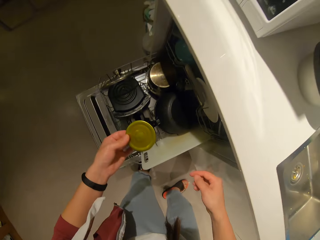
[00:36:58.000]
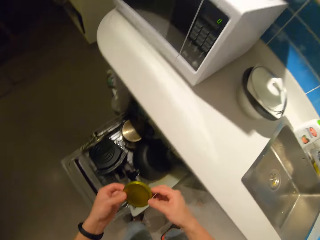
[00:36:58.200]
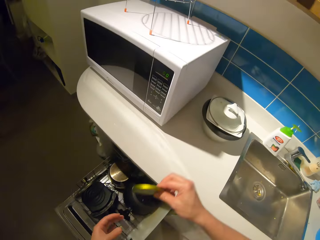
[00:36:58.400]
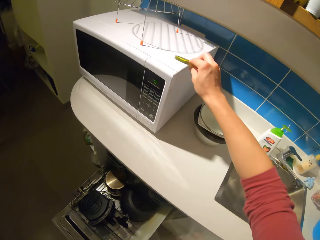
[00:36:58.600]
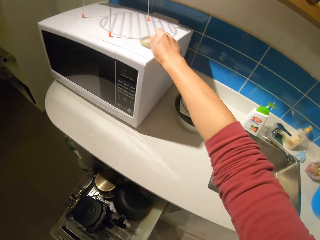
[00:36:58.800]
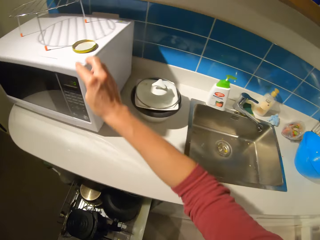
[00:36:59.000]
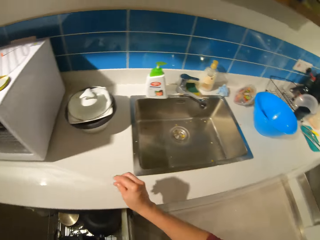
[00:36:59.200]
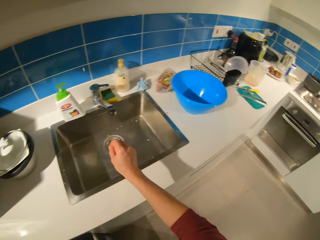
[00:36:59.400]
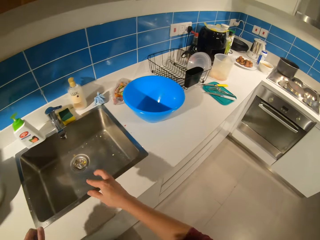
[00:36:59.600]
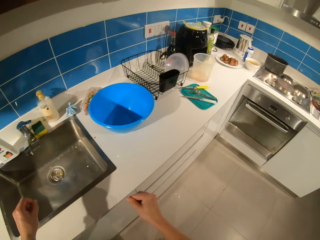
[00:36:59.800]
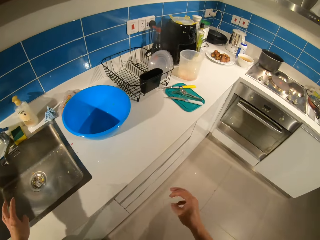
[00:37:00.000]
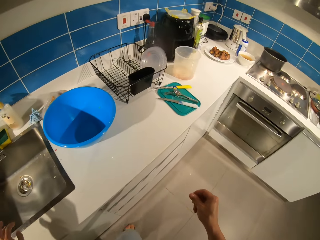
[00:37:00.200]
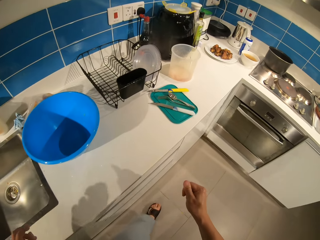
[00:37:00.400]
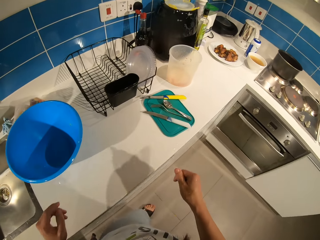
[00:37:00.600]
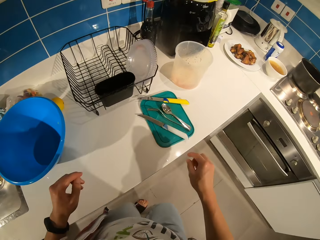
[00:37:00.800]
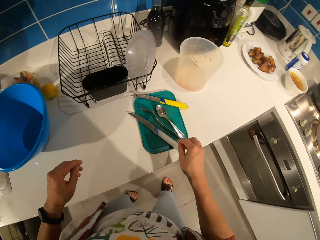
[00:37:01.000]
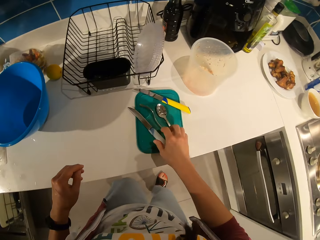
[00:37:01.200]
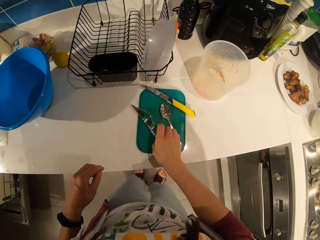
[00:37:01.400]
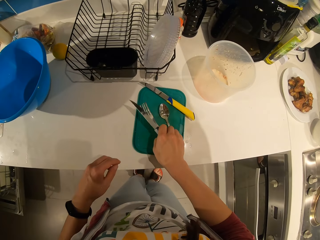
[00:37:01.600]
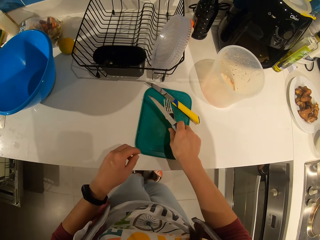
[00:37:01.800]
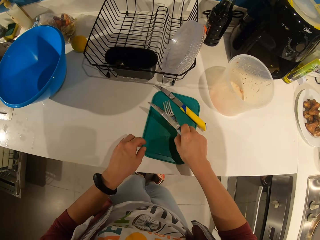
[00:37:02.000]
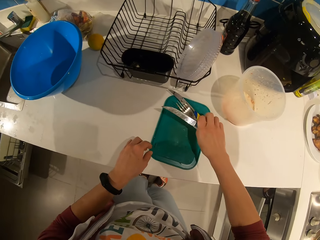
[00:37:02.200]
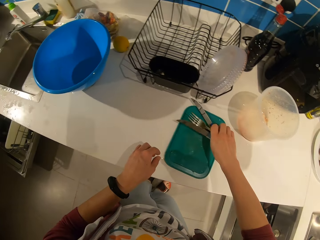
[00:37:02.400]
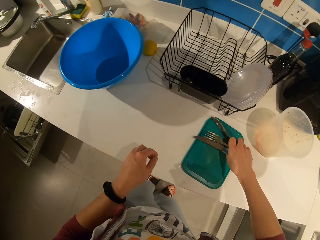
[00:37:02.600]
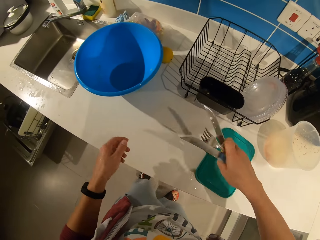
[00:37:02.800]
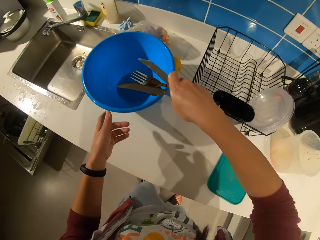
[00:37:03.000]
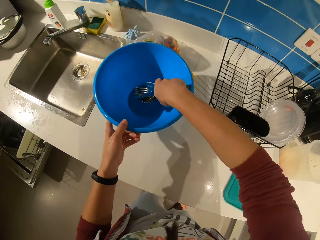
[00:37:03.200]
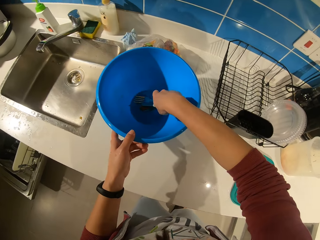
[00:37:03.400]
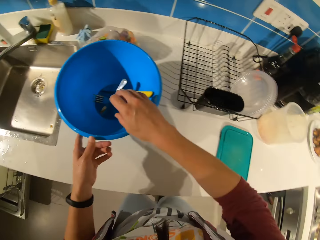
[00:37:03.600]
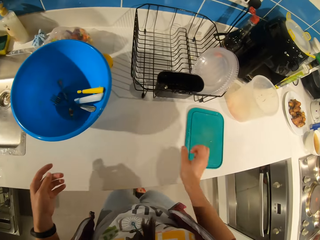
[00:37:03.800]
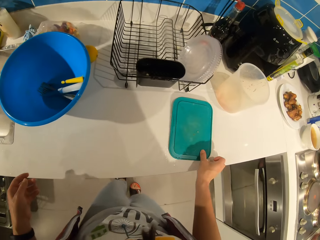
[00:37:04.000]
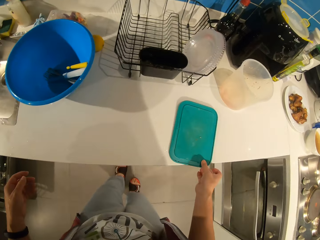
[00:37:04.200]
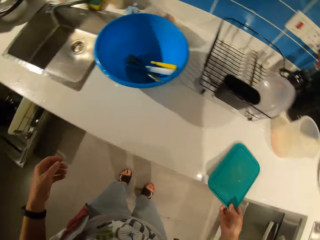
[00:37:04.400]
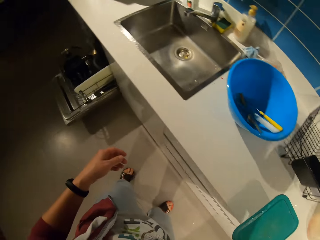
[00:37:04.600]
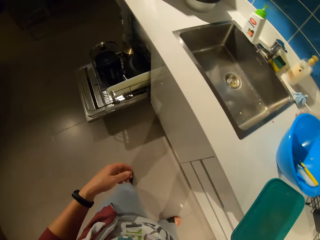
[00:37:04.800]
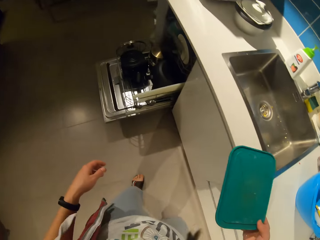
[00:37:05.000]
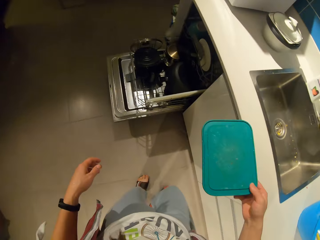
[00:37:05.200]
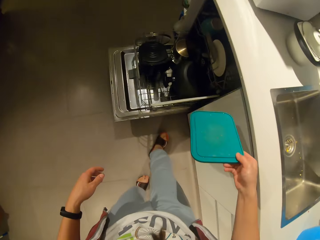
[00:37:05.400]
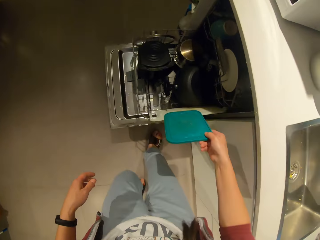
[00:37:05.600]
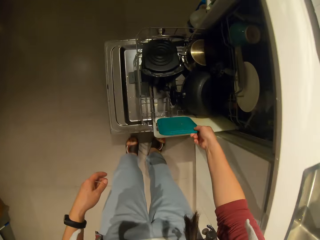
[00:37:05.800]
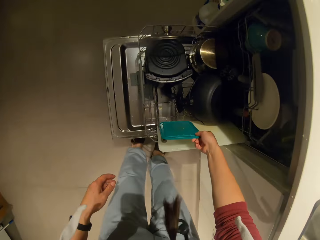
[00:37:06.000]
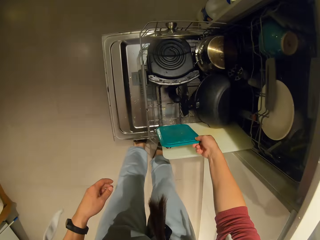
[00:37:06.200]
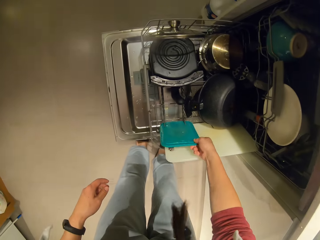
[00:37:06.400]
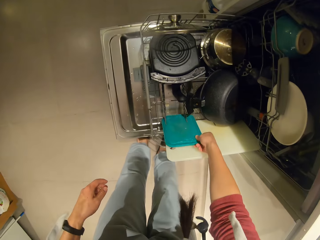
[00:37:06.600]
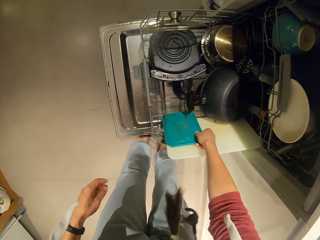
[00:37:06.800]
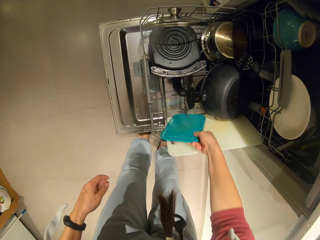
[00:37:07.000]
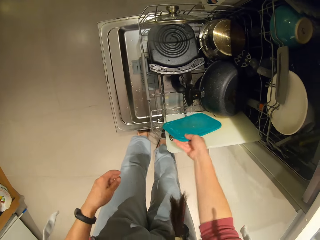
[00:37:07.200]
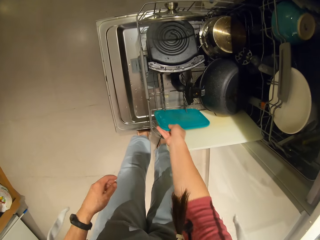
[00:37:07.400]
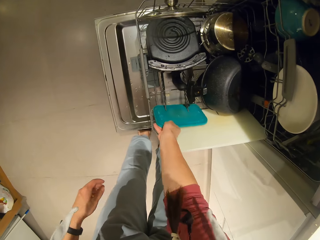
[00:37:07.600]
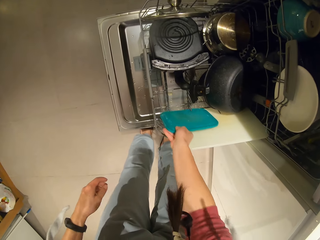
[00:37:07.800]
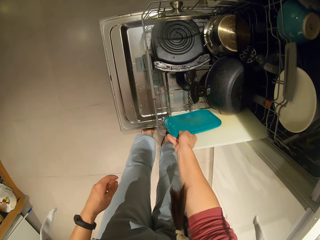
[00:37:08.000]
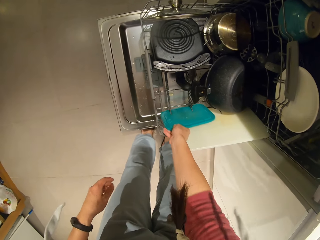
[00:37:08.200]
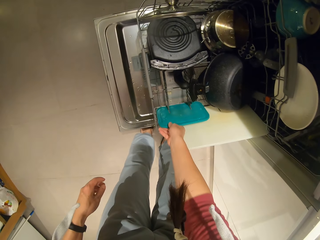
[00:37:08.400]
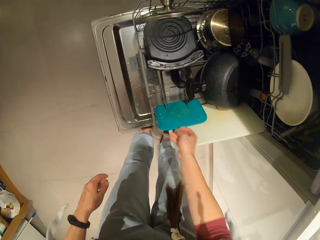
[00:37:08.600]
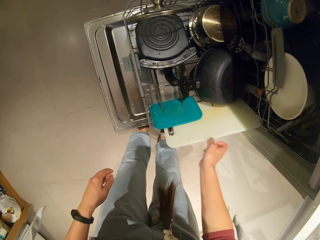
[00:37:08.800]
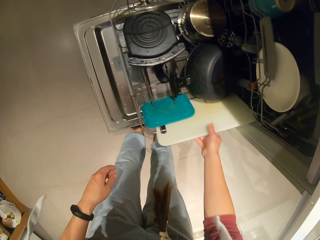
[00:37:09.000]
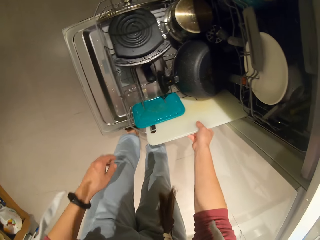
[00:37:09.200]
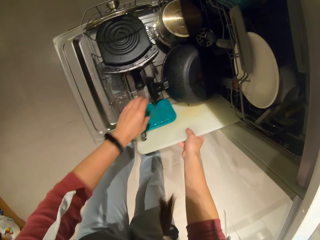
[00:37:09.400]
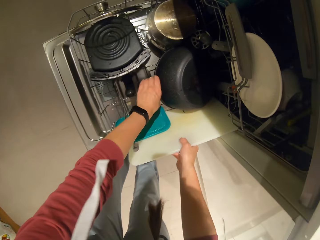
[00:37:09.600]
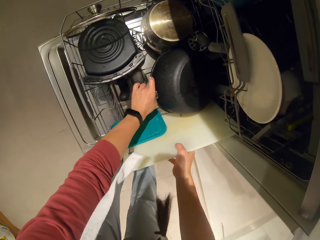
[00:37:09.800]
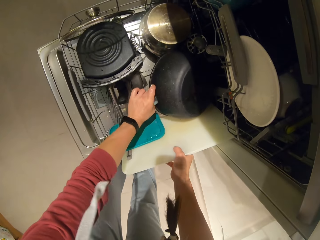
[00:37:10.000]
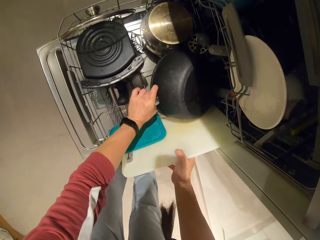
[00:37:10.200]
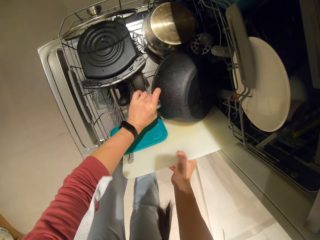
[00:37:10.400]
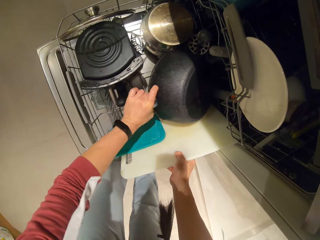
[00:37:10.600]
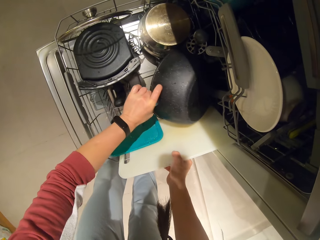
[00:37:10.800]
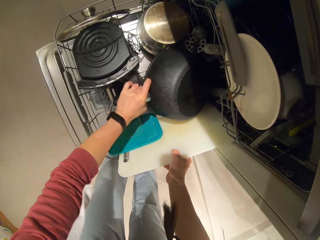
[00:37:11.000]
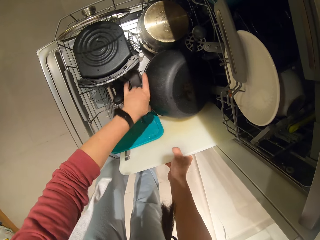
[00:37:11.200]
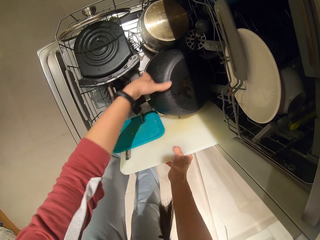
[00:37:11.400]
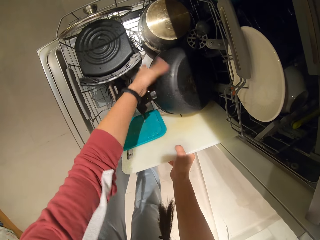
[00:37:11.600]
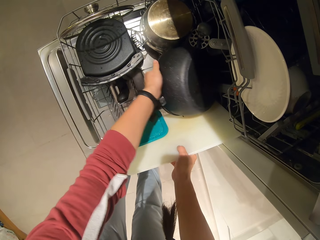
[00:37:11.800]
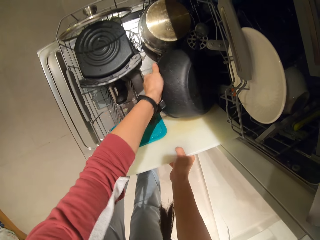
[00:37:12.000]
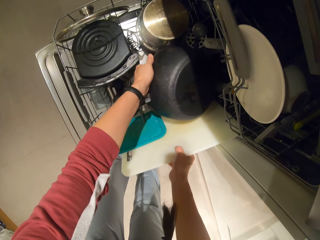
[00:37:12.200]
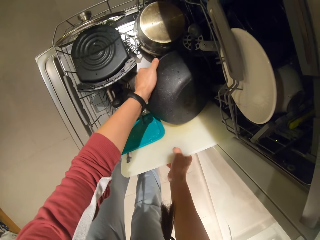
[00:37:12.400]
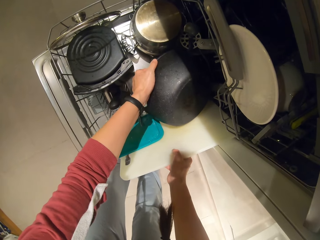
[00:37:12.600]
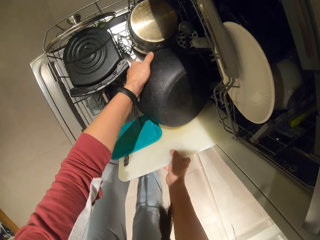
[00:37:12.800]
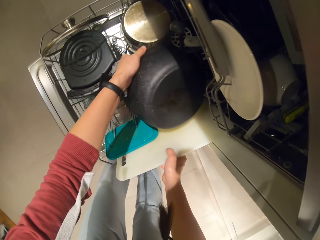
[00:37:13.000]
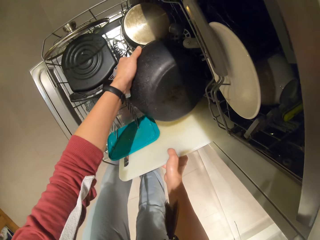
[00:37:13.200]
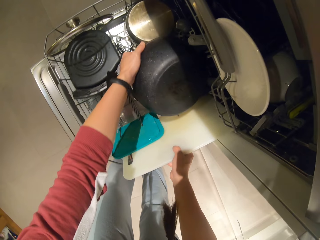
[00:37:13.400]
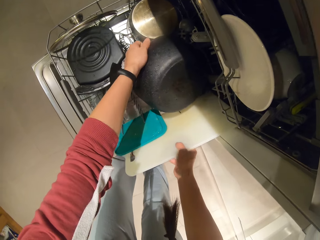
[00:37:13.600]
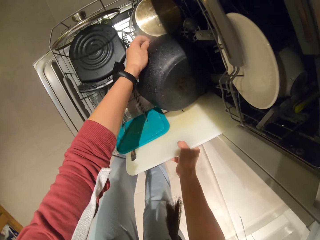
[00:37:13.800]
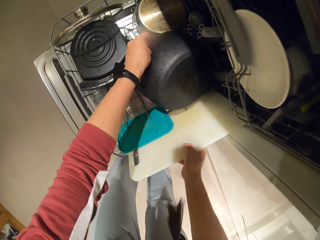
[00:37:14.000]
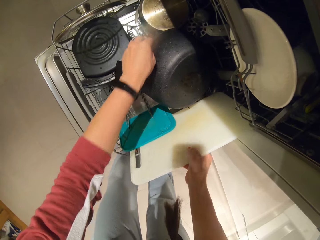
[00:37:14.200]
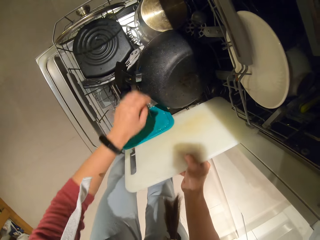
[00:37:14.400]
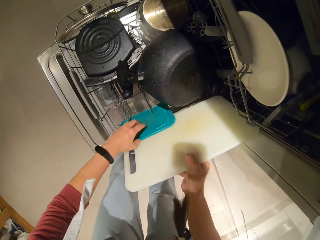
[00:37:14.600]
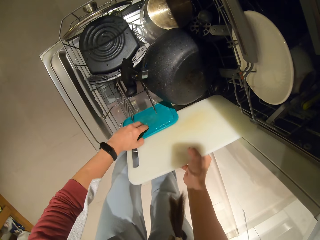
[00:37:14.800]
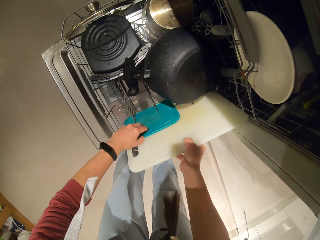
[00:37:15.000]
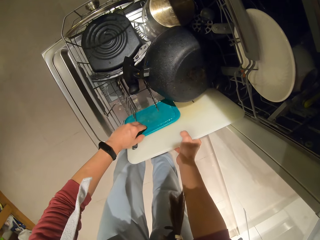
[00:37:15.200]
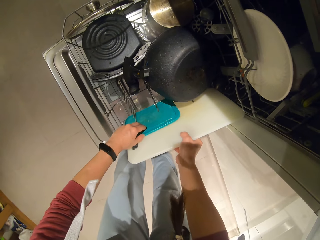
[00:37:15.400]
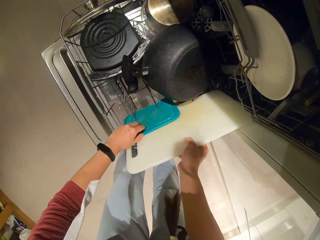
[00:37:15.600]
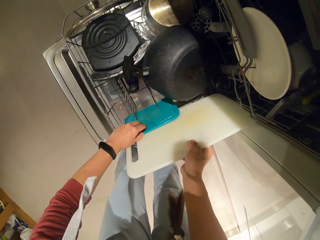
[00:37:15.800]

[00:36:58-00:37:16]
The camera wearer steers the shelf. They put a container lid on the microwave. They walk in the room. They pick up a spoon and knife from the table. They put the spoon and knife in a bowl. They pick up the container lid from the table. They put the container lid into the shelf. They hold a chop board, adjust the pots and board in the rack, and hold a cook pot.

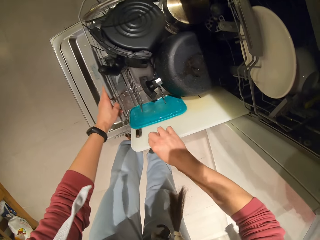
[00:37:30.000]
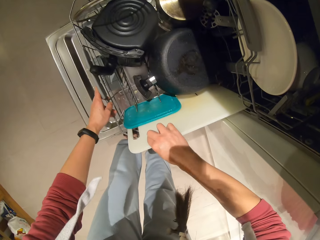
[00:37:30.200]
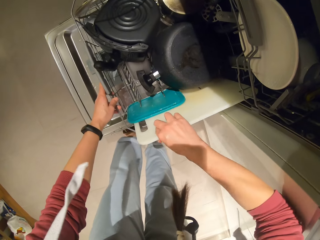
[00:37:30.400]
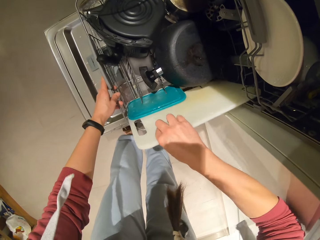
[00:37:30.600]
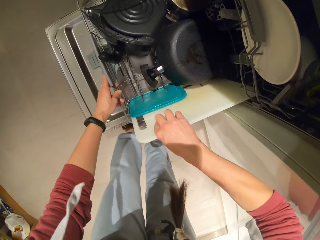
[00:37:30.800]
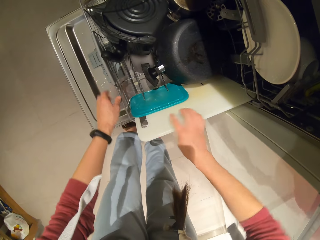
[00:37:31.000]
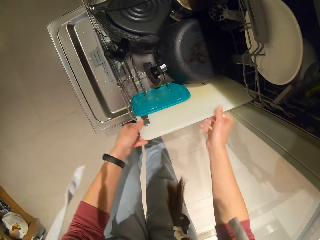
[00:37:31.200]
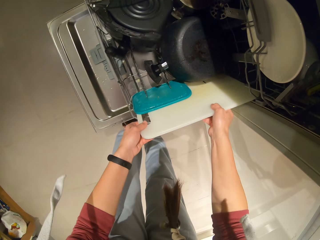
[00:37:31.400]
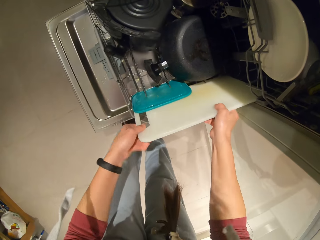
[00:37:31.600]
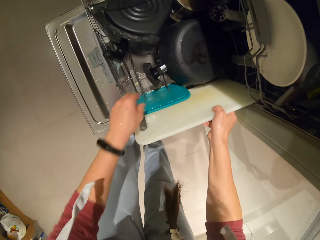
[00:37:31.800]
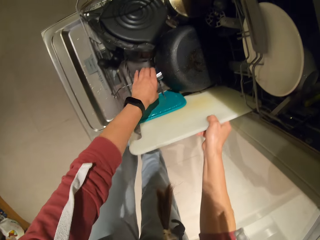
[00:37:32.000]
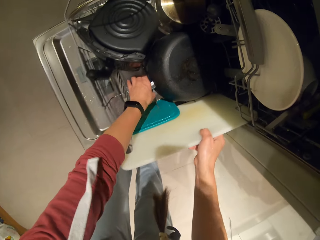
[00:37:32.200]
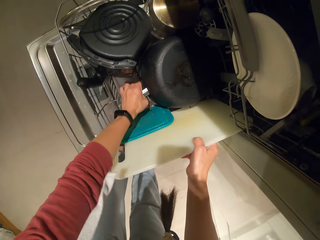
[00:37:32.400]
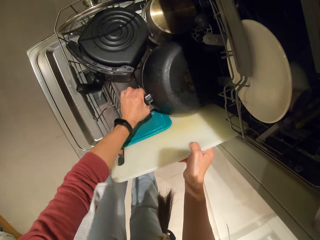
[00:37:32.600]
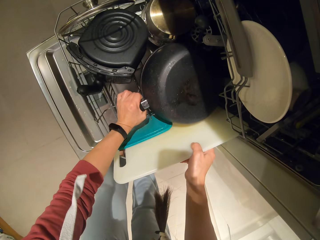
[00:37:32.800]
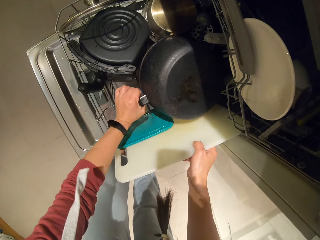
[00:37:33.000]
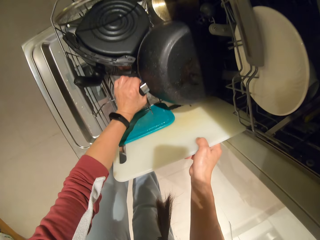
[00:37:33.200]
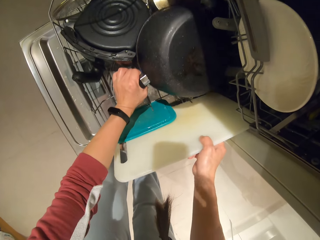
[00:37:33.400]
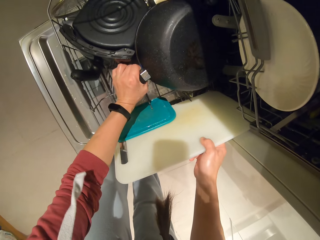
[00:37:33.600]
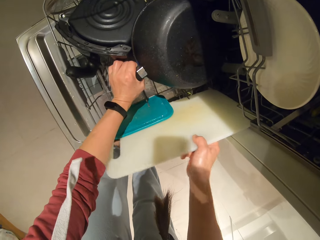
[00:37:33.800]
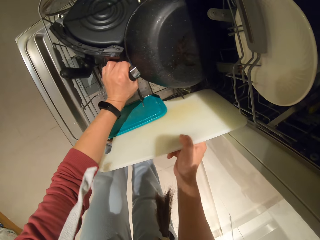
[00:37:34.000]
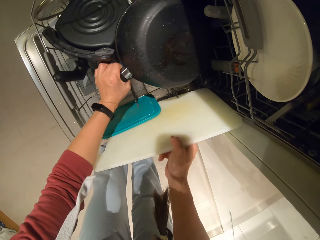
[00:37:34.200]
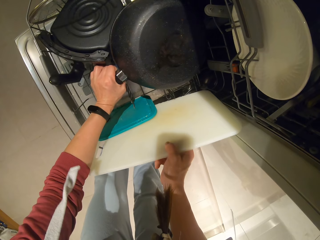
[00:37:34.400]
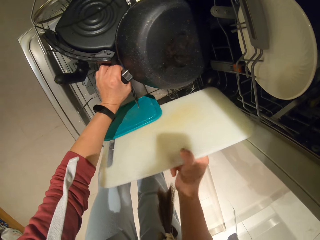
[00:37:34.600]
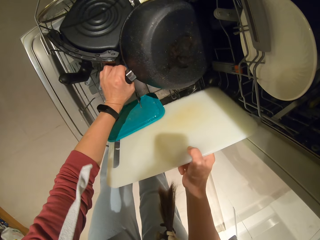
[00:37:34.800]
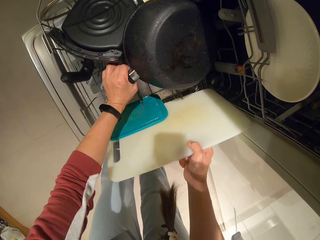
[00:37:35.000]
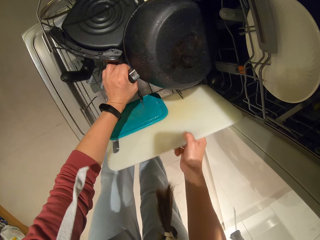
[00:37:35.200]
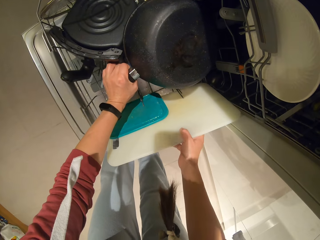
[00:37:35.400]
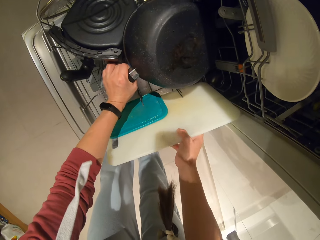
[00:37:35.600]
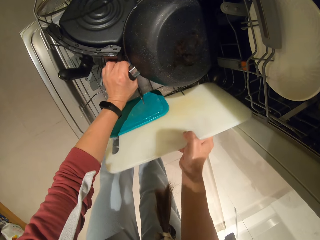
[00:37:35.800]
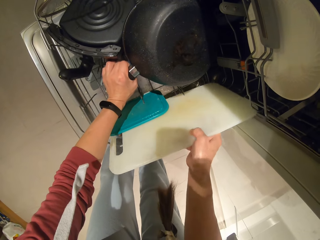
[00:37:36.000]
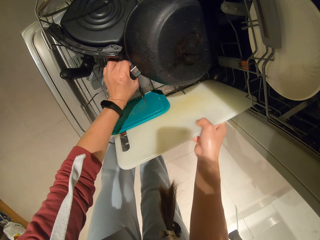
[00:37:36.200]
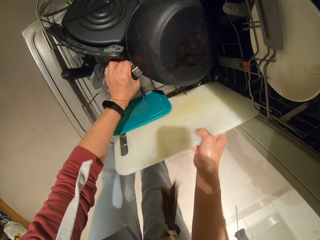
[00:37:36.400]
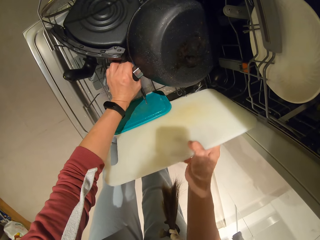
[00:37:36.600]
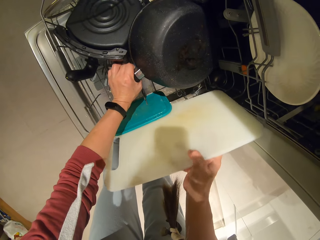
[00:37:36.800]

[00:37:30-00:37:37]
The camera wearer holds a chop board. They hold a cook pot.
